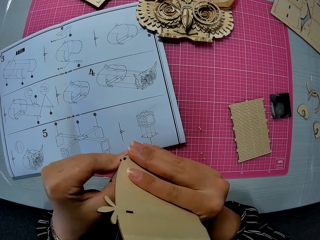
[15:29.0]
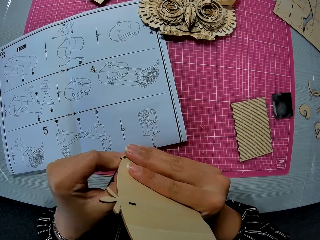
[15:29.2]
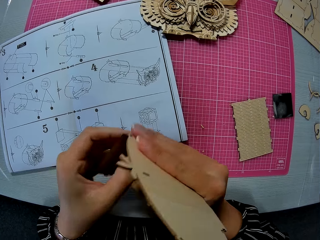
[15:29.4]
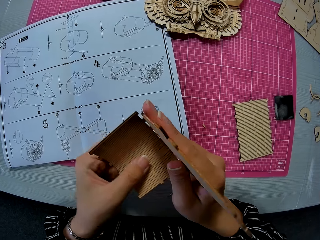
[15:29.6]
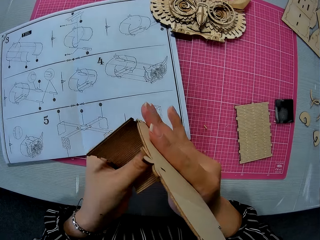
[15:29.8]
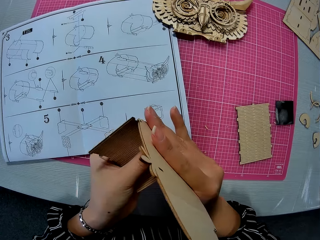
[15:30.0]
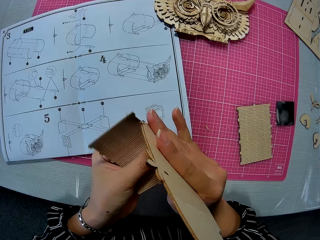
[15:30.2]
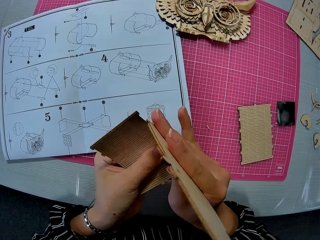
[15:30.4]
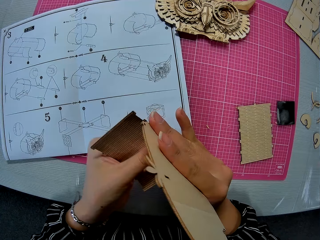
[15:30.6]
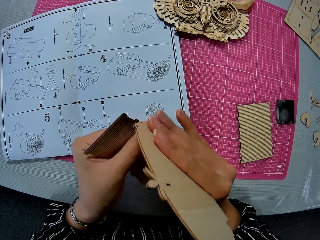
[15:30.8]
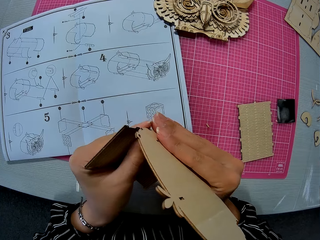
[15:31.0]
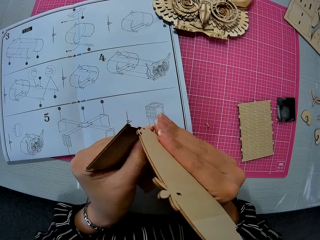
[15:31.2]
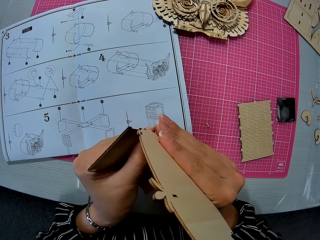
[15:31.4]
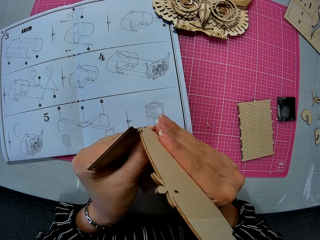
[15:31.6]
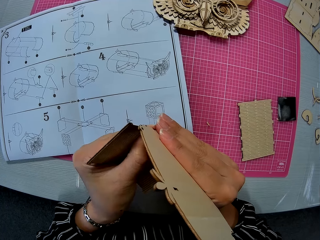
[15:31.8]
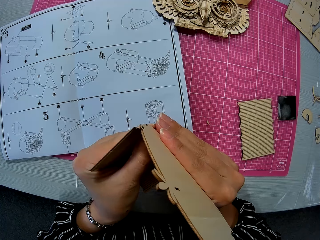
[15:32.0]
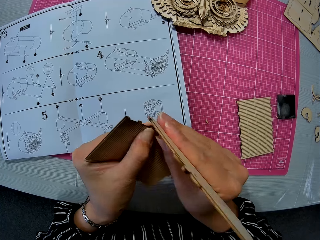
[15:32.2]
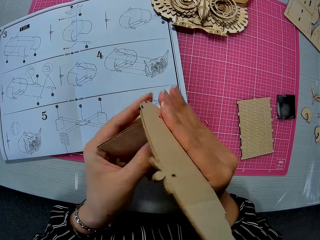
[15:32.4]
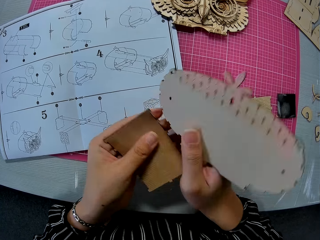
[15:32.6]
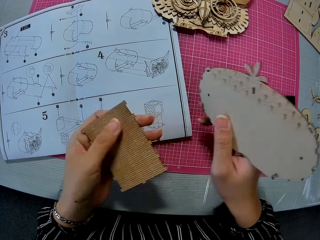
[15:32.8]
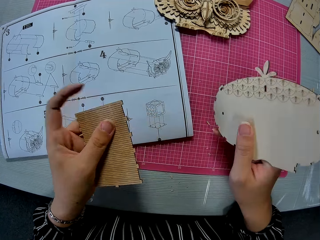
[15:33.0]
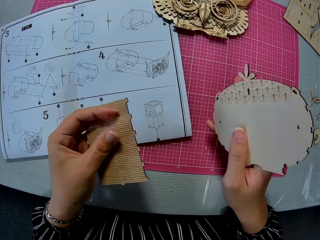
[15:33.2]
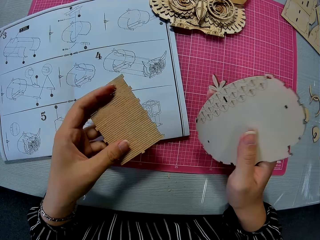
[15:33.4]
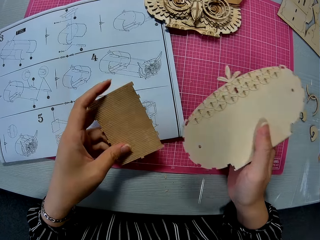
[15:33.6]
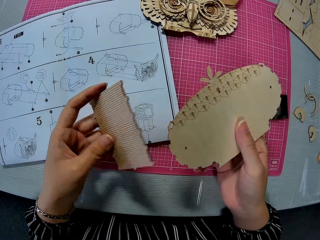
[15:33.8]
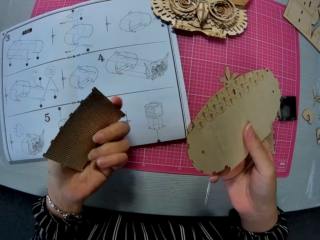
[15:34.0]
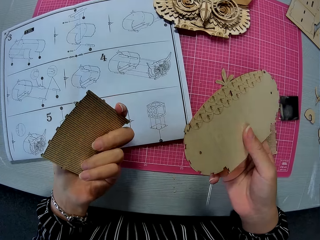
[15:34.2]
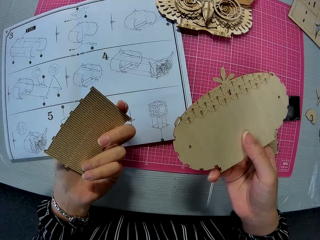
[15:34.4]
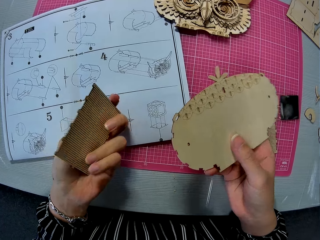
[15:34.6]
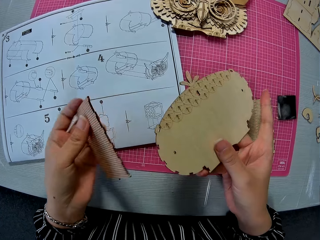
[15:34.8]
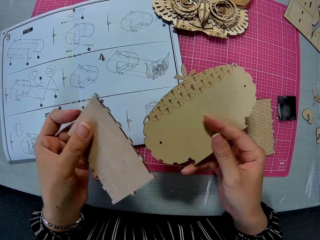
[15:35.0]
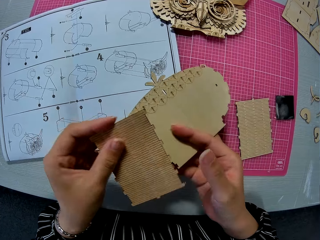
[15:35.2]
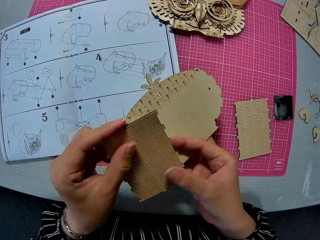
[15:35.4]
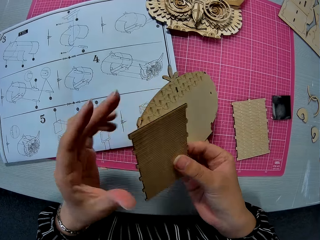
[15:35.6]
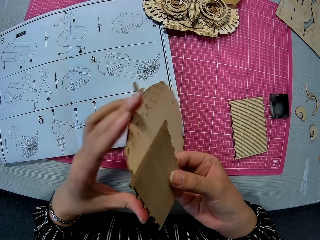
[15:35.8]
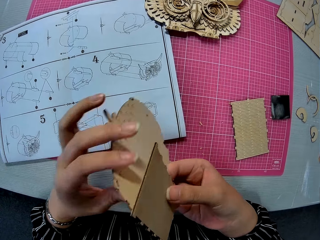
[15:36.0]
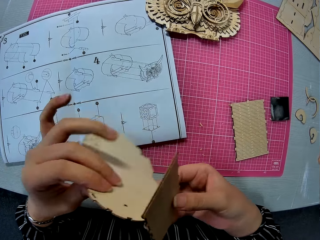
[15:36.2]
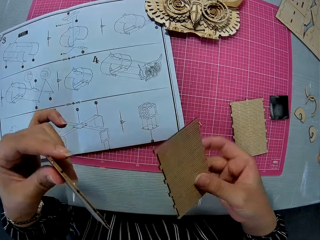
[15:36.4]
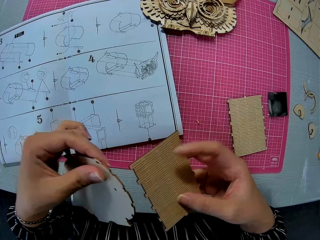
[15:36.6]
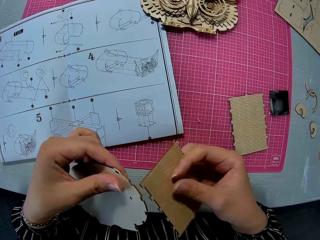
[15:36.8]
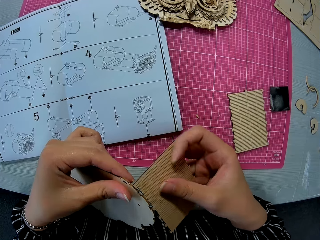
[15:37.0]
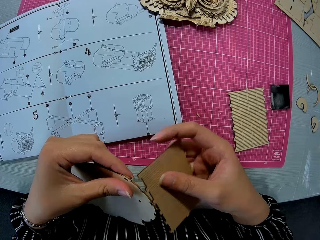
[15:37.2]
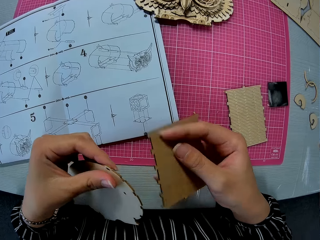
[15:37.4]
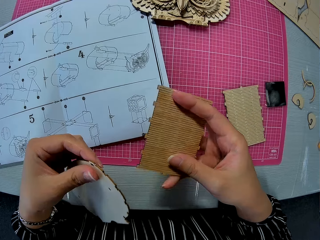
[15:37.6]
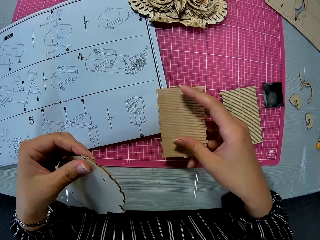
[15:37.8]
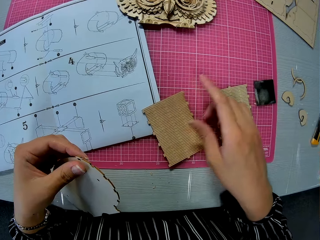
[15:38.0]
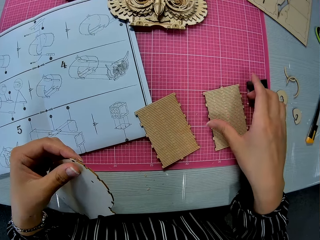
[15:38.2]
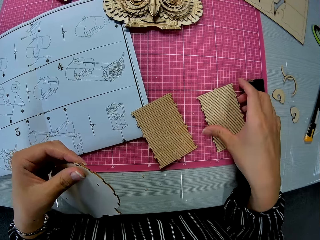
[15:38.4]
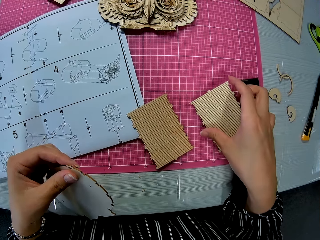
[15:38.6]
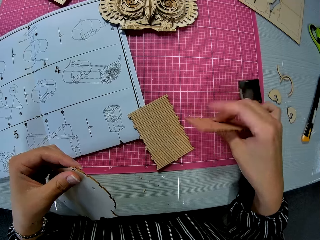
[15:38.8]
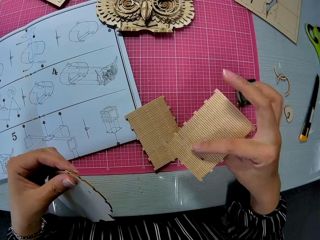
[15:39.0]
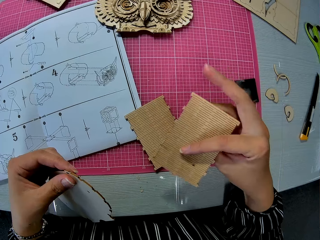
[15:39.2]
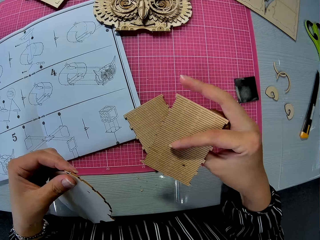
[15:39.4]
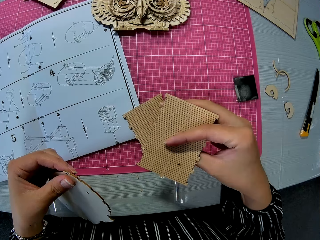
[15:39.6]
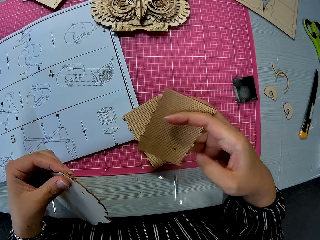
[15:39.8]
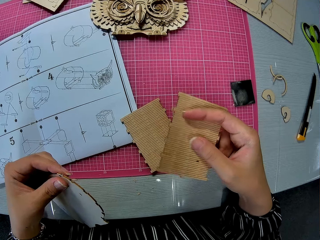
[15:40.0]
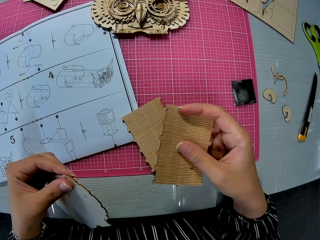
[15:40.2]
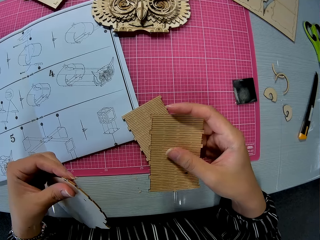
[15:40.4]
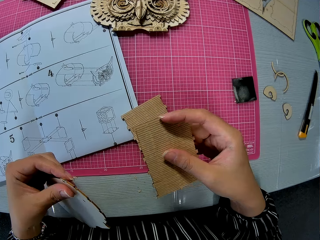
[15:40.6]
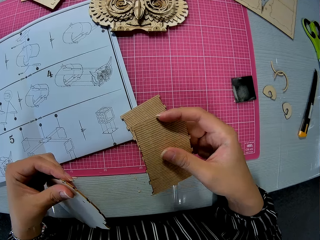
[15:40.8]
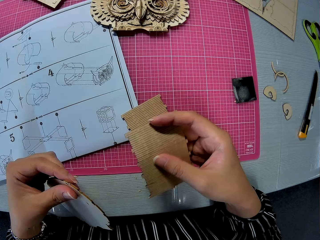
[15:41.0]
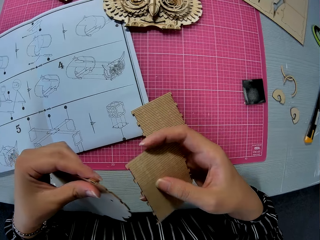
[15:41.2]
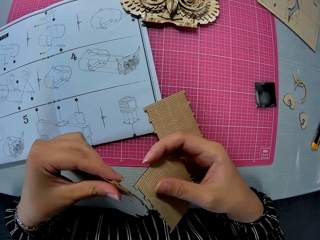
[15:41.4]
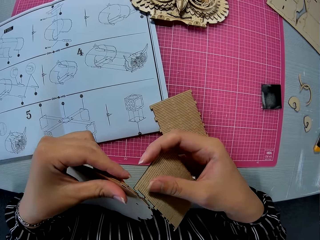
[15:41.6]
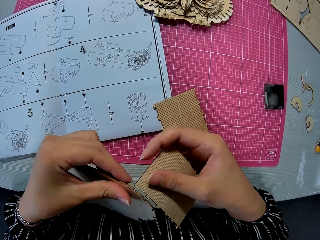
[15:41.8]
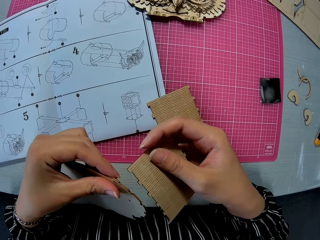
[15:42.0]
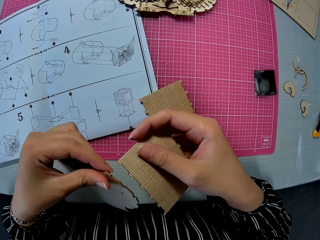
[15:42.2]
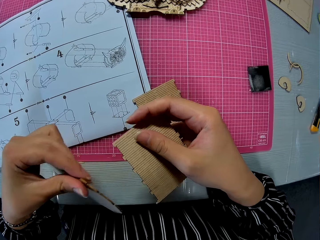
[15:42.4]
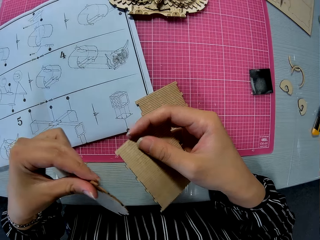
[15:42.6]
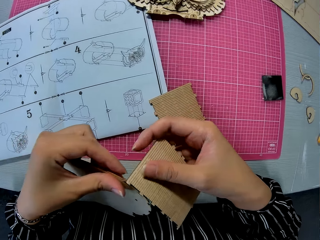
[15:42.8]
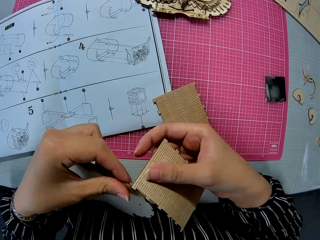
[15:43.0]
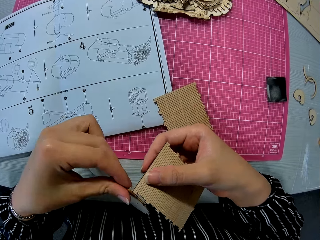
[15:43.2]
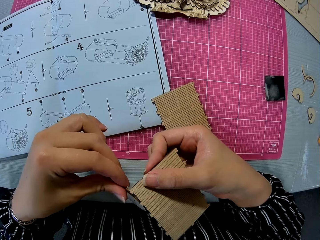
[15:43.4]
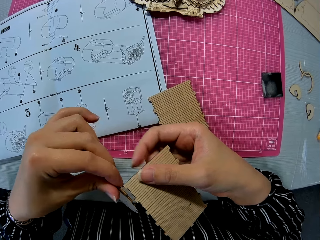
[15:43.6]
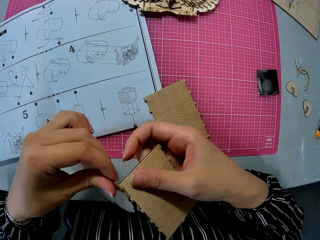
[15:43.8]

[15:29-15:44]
The camera wearer detaches the pieces. She looks at the laser cut. She swaps the pieces in her hands. She drops the piece in her right hand on the table. She picks up the piece on the cutting mat. She looks at the laser cut. She inserts the piece in her right hand into the piece in her left hand.

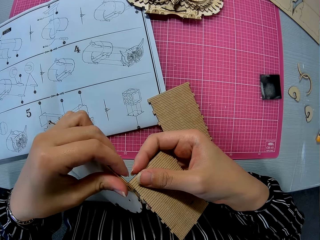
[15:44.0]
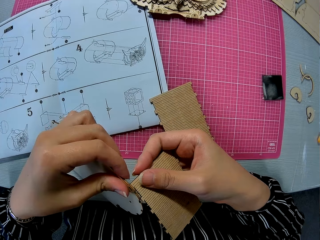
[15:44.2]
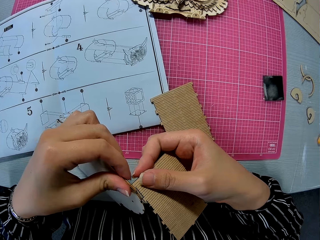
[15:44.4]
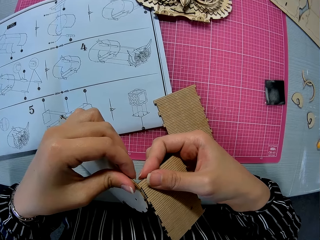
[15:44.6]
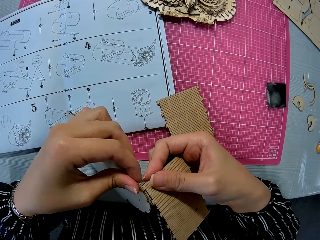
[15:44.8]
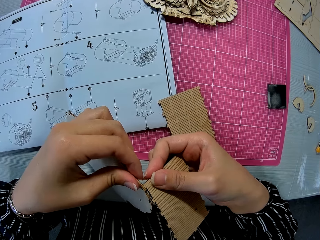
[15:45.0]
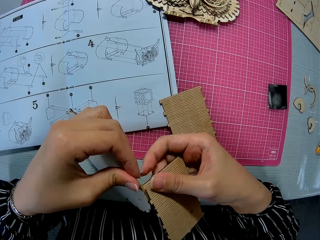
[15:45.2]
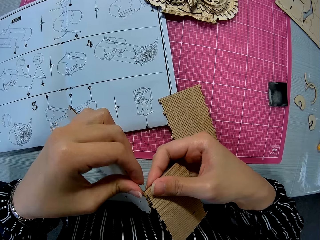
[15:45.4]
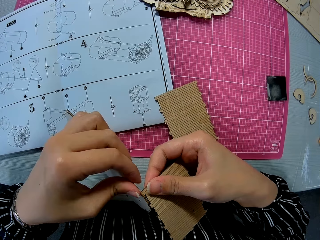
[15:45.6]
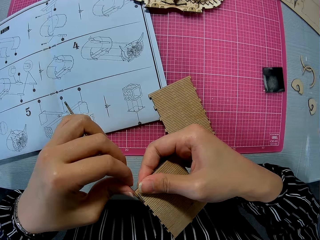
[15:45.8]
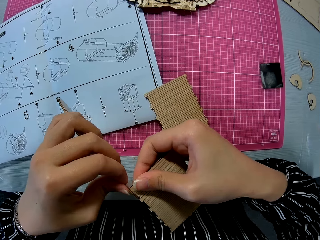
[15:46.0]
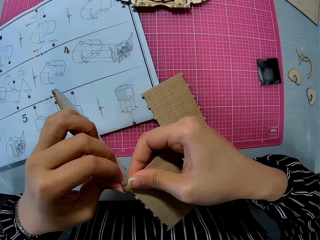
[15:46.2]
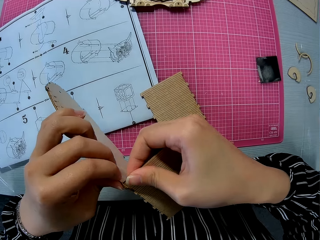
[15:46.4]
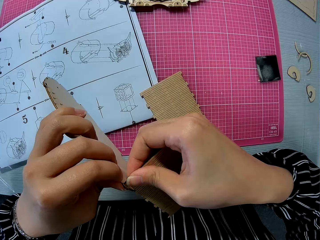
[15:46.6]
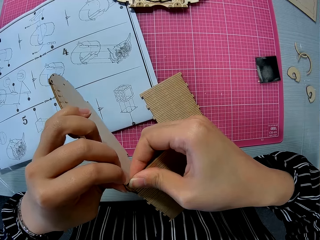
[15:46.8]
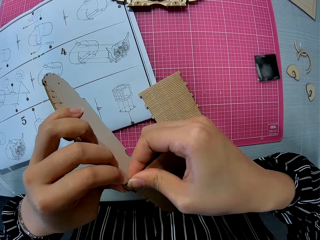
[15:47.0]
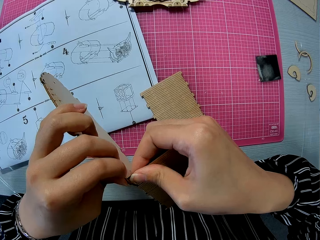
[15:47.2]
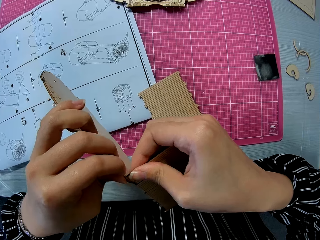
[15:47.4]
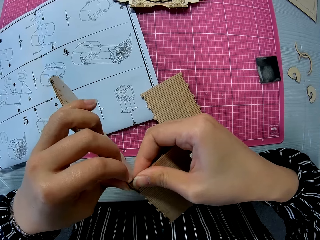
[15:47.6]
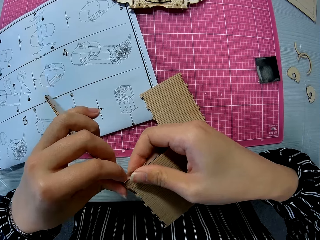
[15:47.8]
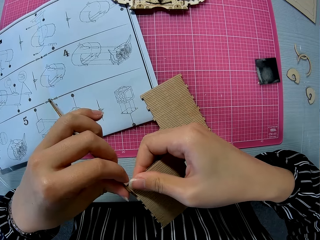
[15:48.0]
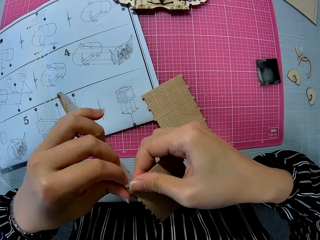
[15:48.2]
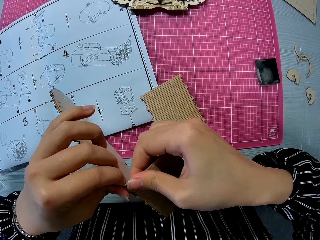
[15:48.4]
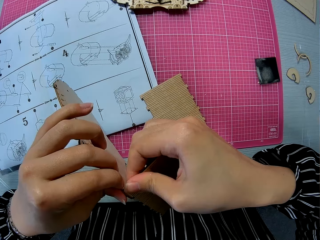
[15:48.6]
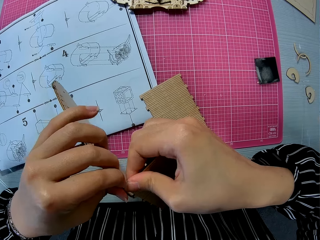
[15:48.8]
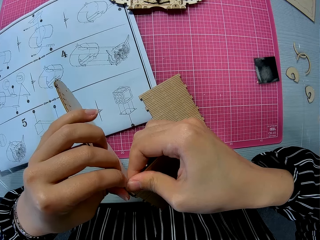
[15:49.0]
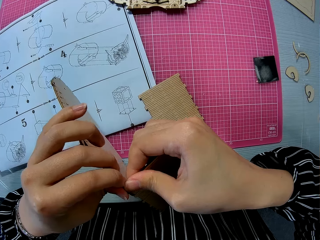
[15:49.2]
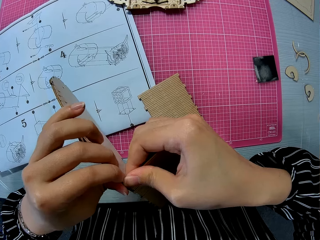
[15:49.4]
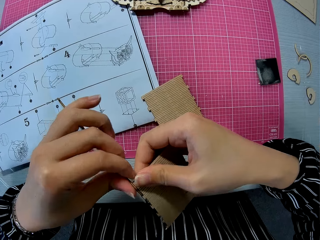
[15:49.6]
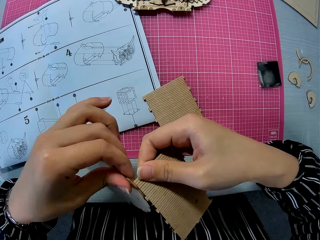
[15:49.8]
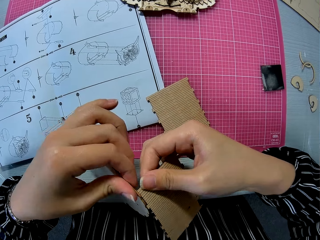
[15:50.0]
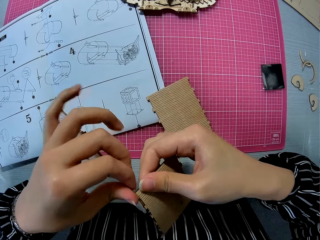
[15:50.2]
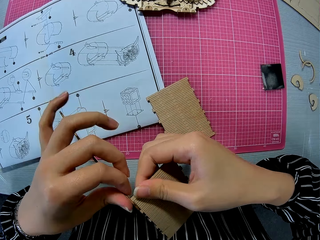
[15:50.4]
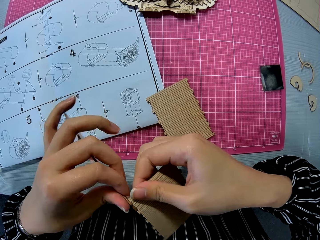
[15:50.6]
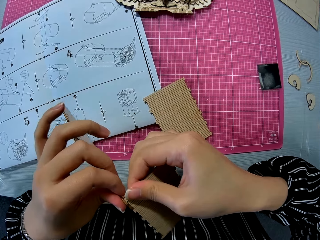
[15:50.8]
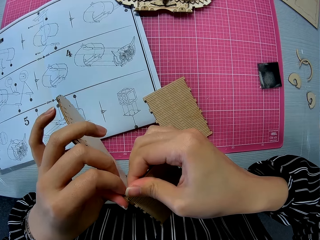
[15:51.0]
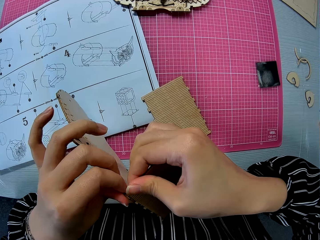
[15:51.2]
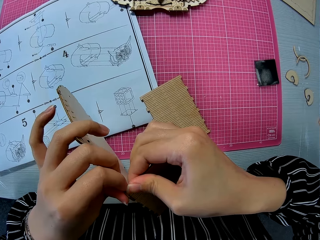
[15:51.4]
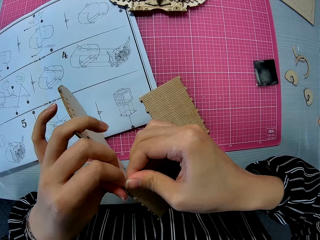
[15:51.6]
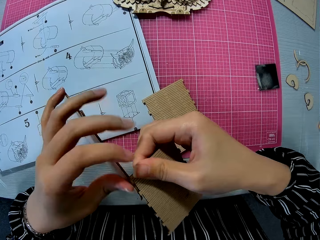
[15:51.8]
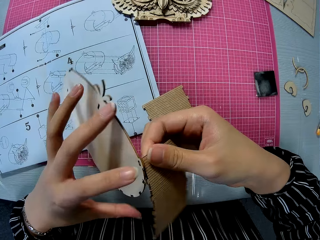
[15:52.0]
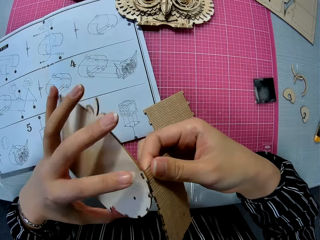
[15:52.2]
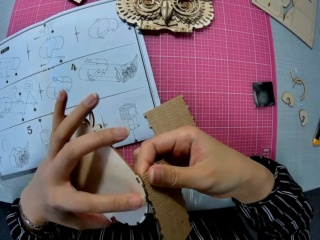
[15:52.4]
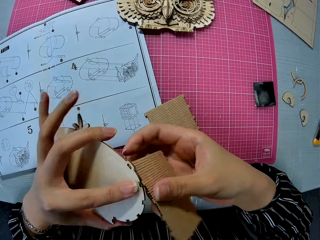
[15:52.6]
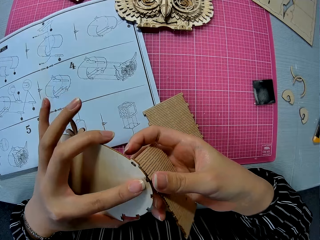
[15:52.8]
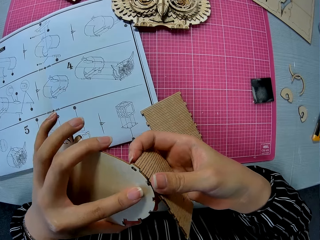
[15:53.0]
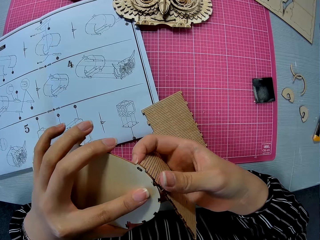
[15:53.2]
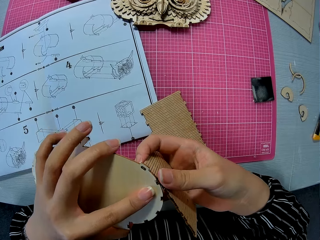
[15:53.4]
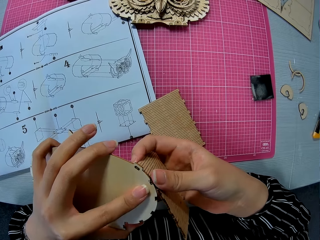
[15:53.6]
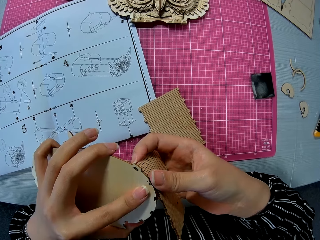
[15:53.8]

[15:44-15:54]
The camera wearer joins pieces of laser cut.
